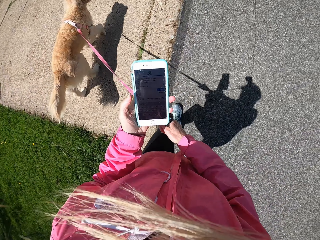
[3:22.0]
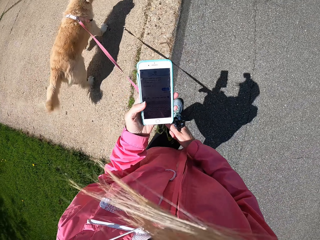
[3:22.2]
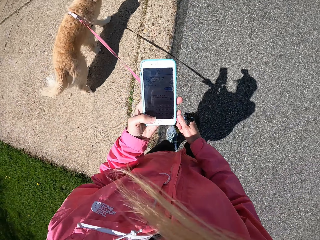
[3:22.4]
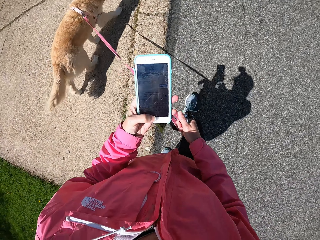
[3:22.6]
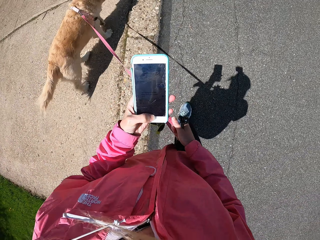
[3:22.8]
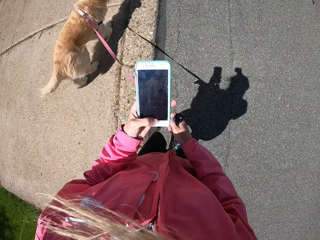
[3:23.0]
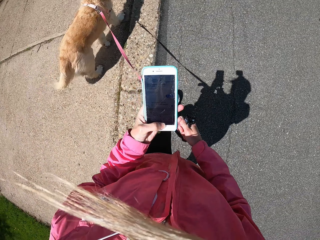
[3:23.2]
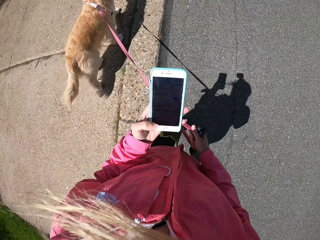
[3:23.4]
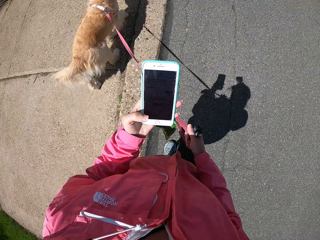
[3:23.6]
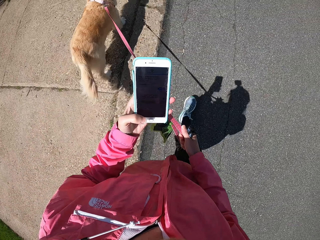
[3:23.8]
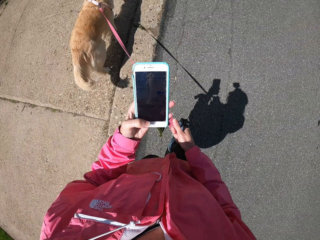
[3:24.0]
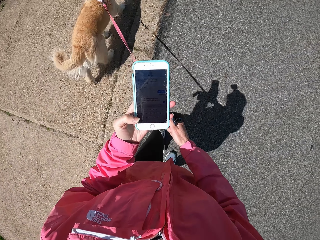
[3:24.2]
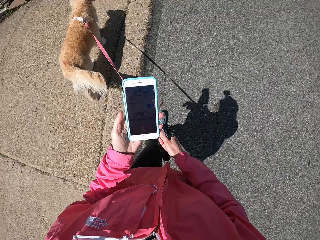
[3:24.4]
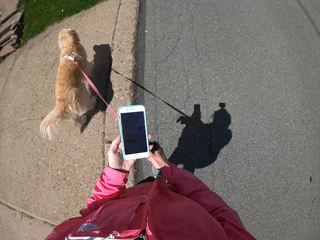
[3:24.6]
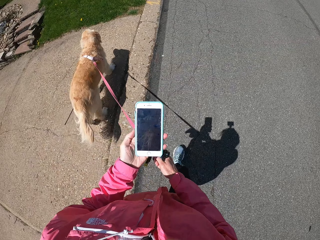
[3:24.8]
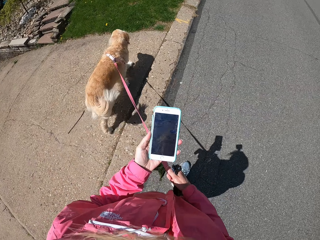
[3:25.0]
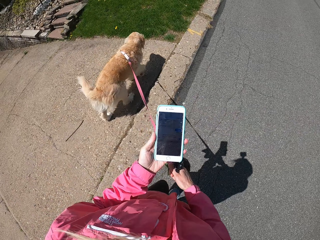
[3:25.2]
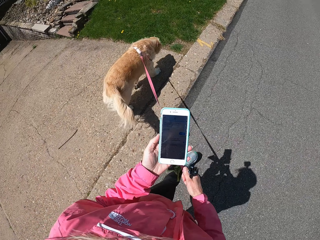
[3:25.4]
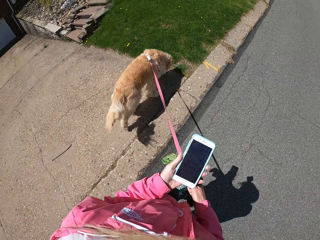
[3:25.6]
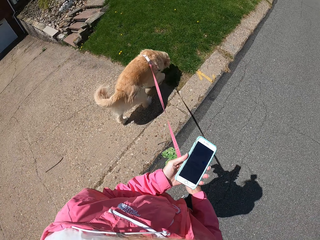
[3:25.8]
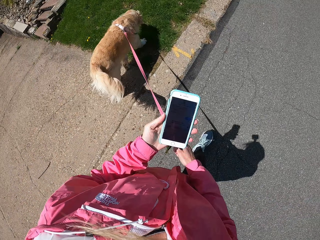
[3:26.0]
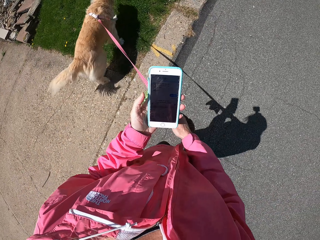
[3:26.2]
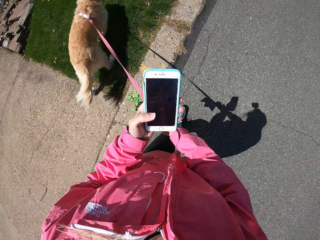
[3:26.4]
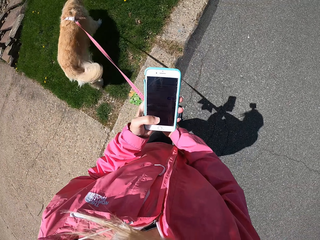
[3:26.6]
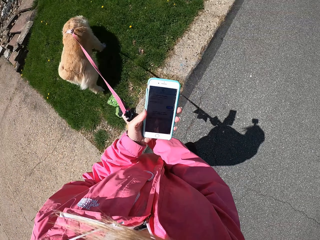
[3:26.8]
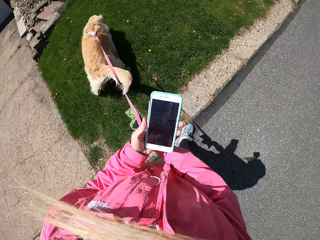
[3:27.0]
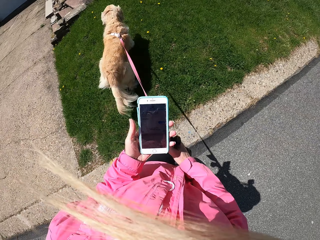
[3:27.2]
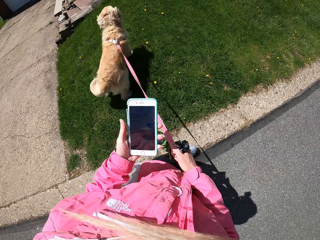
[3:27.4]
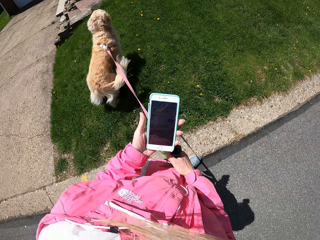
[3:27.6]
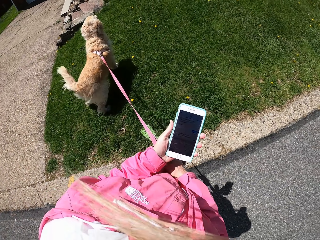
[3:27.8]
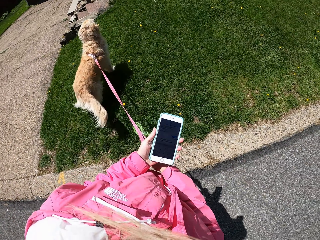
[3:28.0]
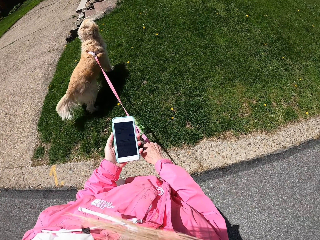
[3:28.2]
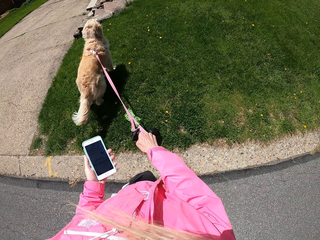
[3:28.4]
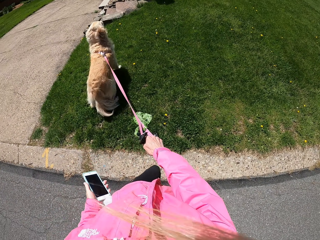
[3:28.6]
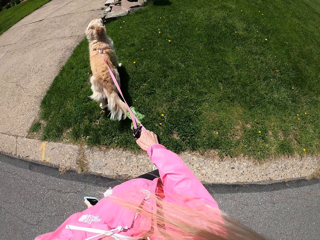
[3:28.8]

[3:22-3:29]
The camera wearer walks with her dog.

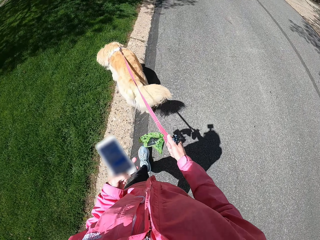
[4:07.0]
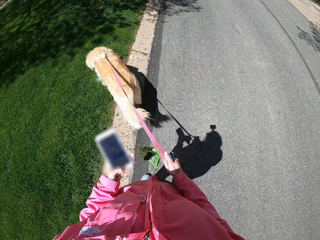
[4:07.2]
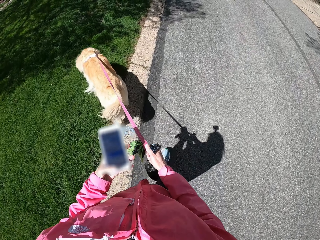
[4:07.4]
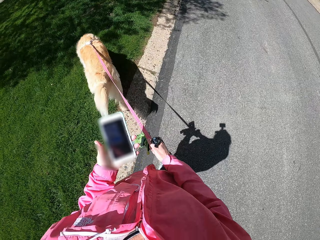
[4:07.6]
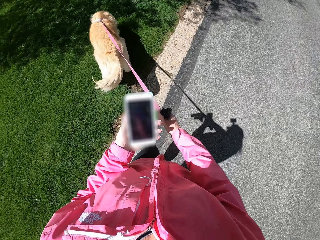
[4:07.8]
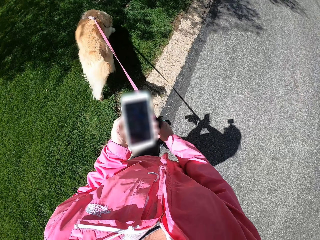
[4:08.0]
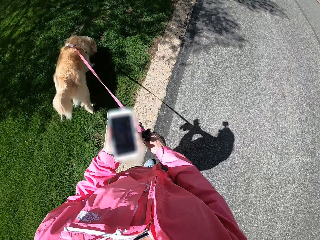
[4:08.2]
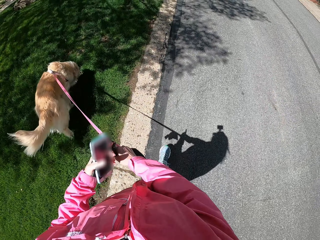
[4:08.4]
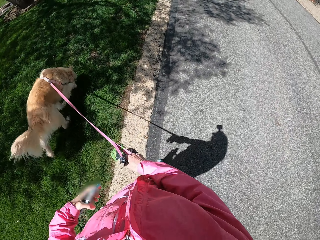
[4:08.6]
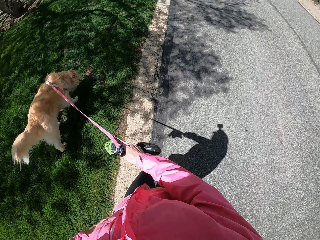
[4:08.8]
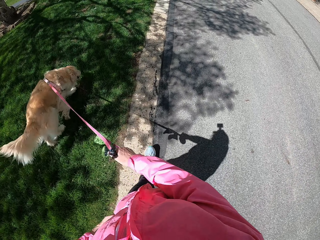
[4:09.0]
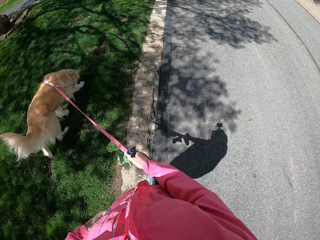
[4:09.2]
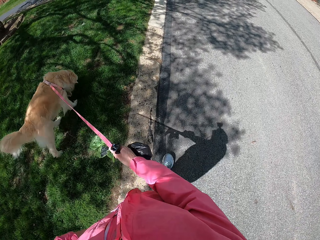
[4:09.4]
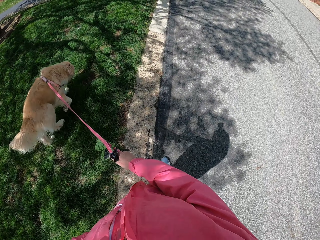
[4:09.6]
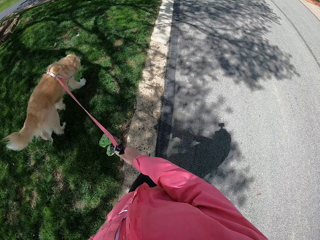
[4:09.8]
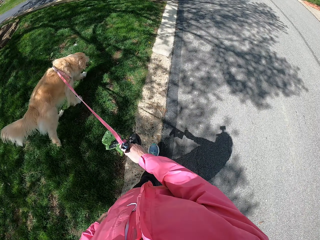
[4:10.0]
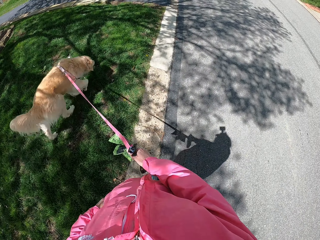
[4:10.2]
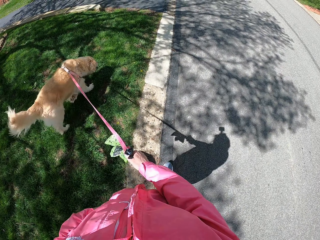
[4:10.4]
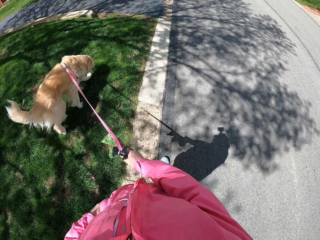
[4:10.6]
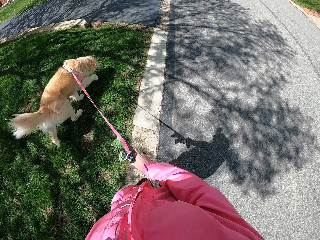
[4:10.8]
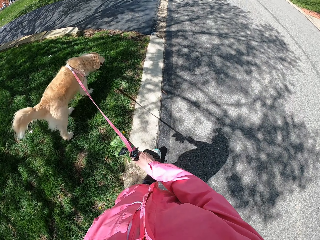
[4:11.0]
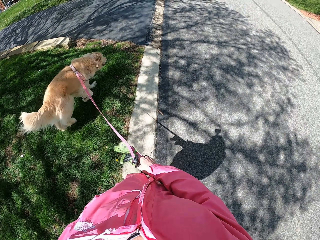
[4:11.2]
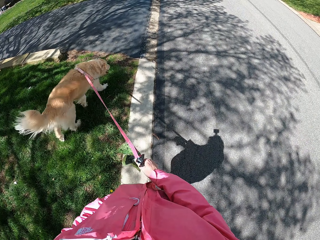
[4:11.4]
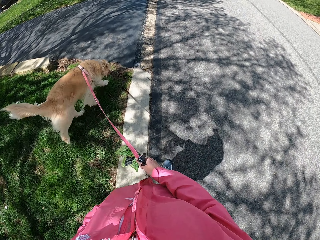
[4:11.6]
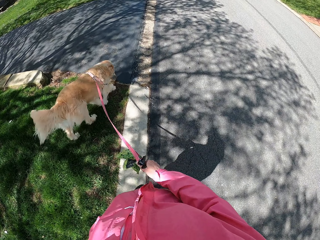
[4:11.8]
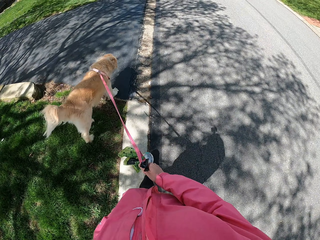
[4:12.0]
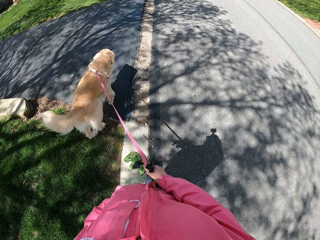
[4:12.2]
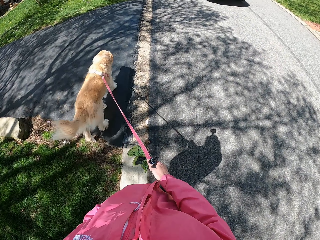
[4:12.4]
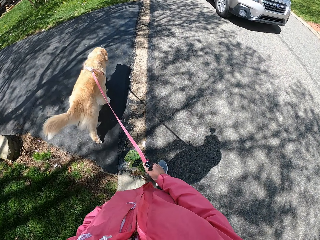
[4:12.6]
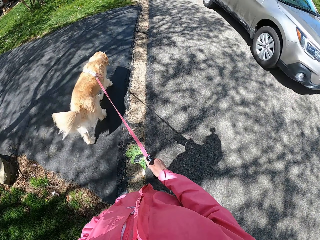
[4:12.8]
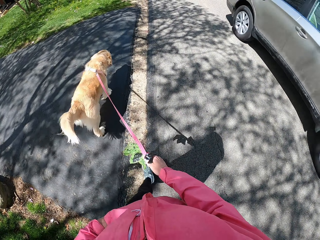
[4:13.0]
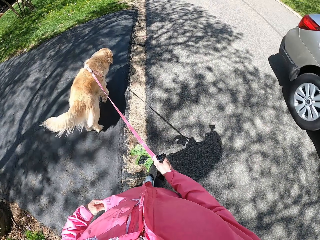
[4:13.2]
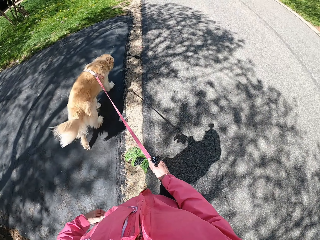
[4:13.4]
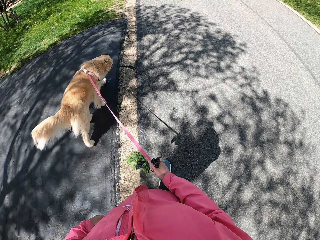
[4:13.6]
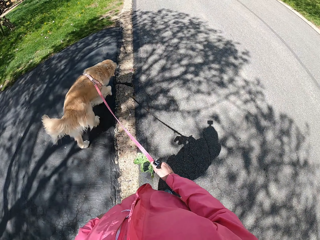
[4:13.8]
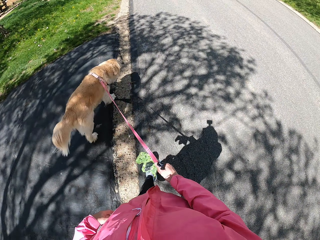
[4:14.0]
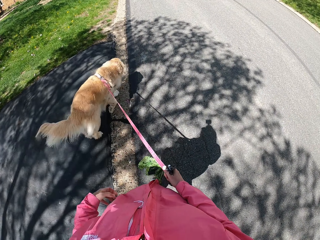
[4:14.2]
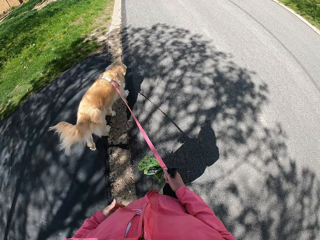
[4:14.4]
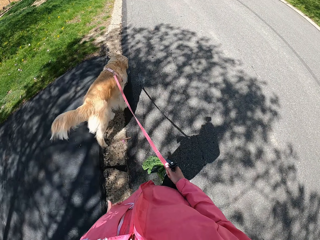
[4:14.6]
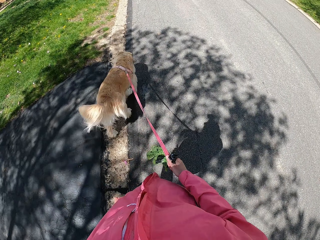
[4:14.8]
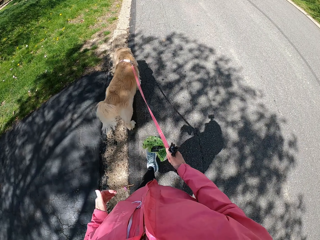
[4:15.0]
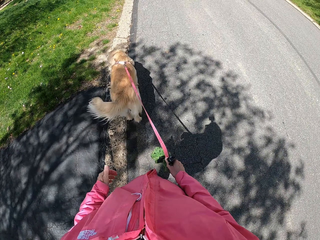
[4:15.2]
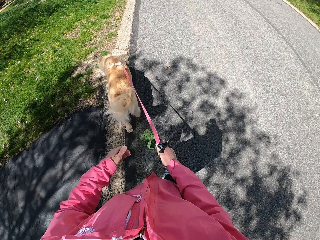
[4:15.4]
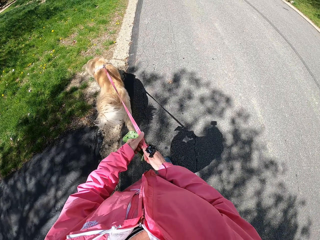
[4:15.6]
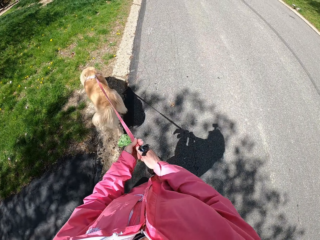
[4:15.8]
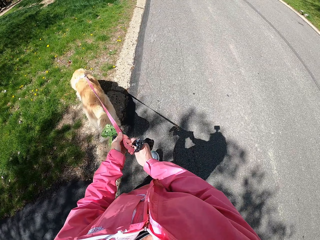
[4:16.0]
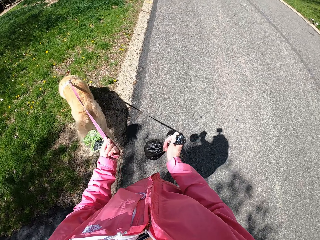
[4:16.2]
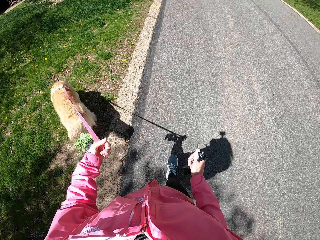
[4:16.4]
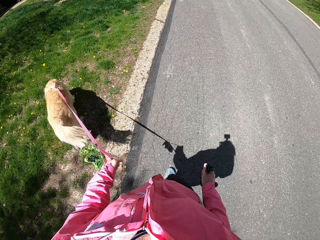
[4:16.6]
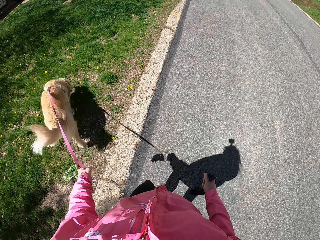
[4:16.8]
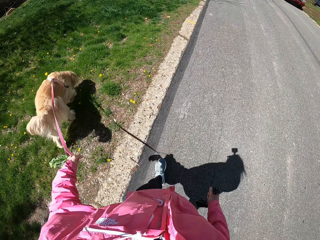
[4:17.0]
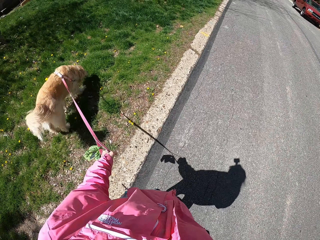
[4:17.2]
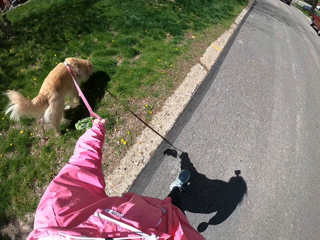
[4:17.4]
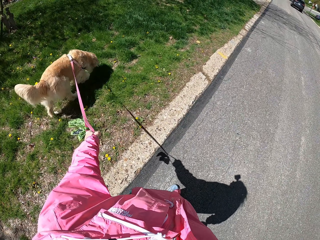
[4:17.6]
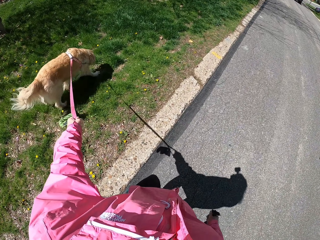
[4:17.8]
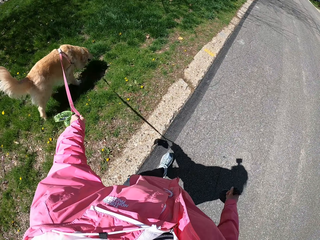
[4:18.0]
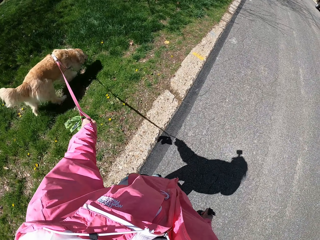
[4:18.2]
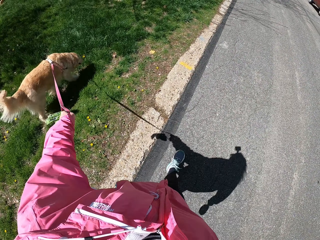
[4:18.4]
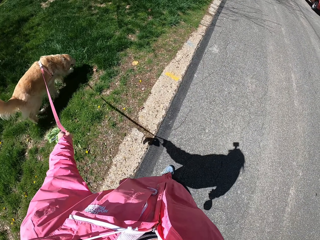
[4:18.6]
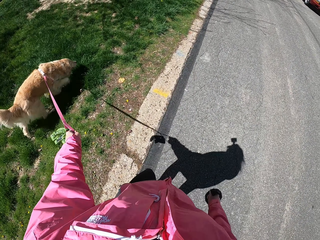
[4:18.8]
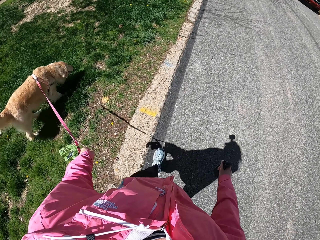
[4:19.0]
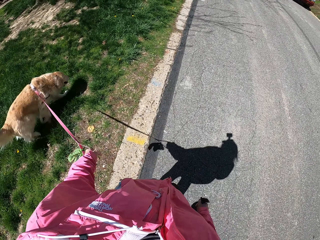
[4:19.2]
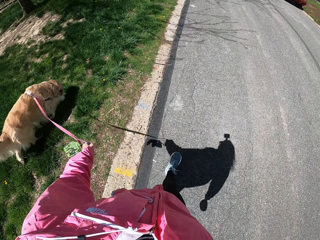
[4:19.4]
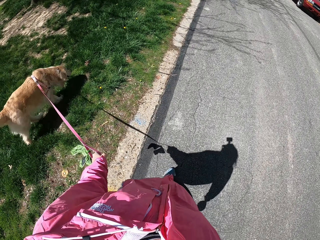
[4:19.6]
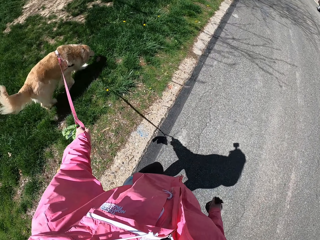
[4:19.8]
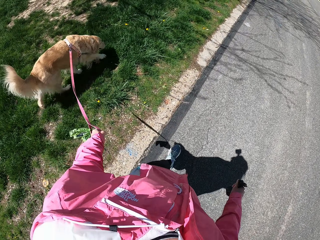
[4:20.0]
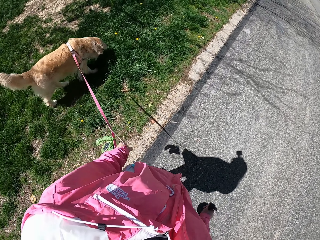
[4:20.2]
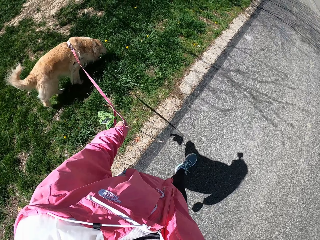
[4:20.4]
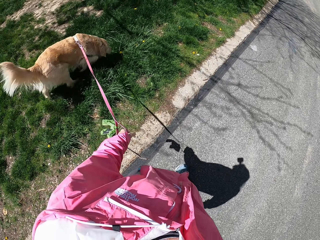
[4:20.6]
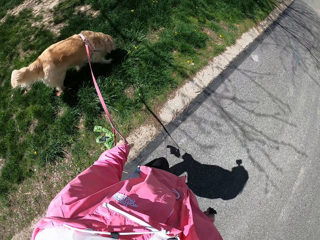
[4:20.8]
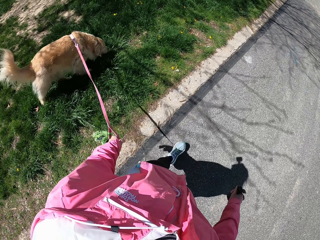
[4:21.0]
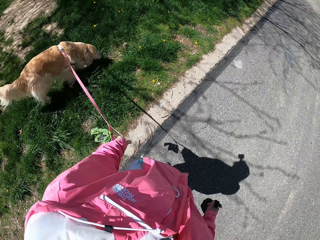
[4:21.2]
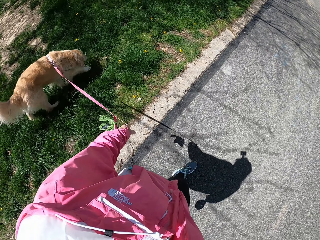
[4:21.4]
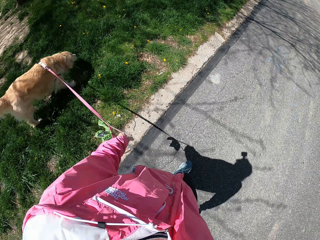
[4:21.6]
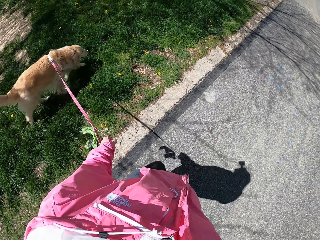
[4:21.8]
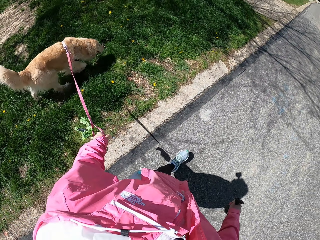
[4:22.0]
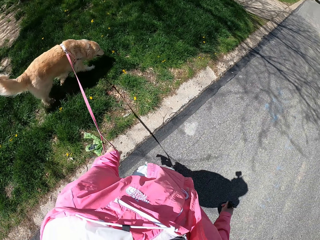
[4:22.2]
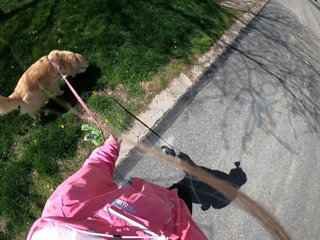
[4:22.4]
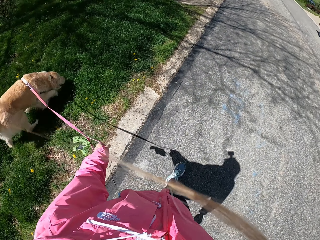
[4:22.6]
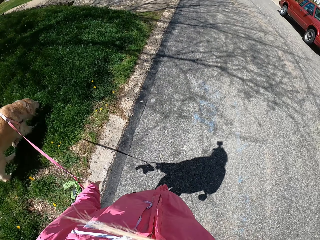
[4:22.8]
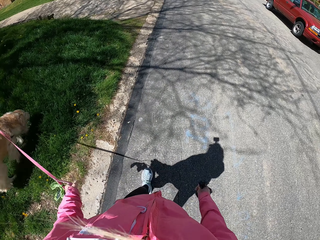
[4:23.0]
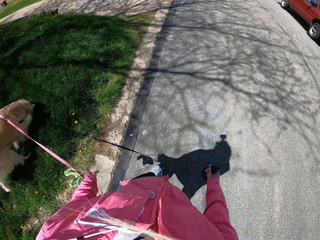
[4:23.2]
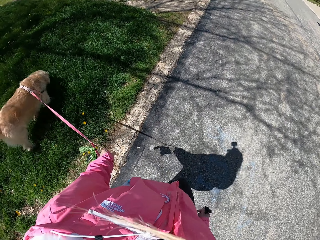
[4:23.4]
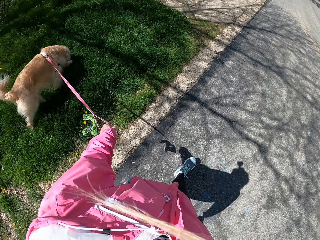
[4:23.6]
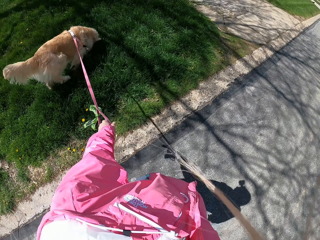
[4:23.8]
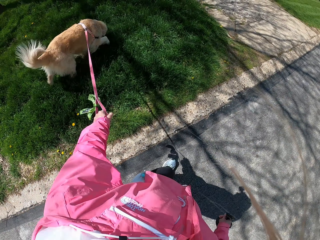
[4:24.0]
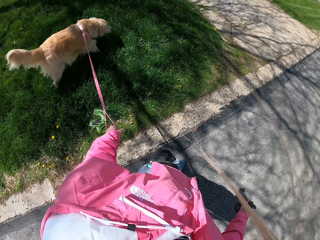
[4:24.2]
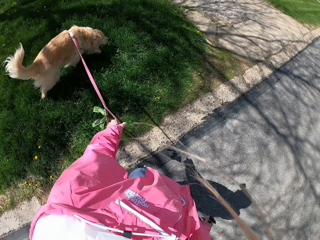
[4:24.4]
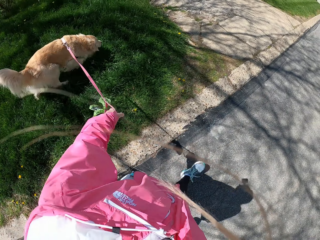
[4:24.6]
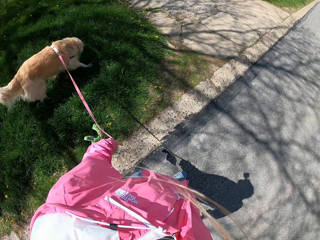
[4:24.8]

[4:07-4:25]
The camera wearer puts her phone in her pocket. She holds a dog leash with her left hand.
